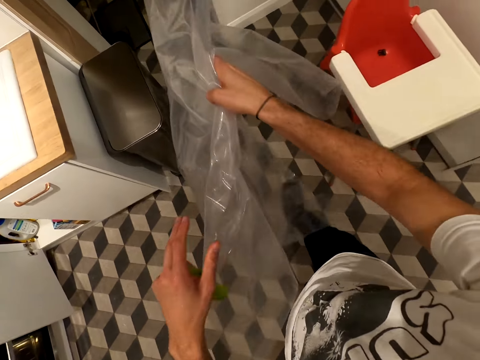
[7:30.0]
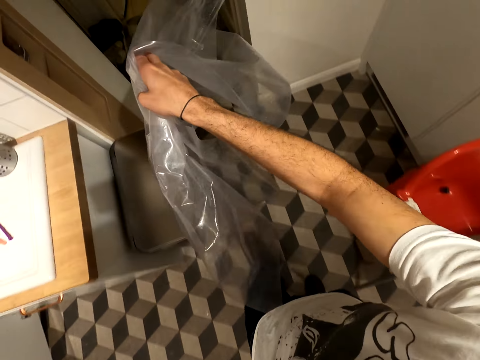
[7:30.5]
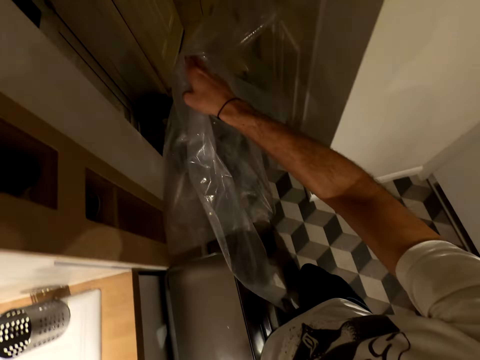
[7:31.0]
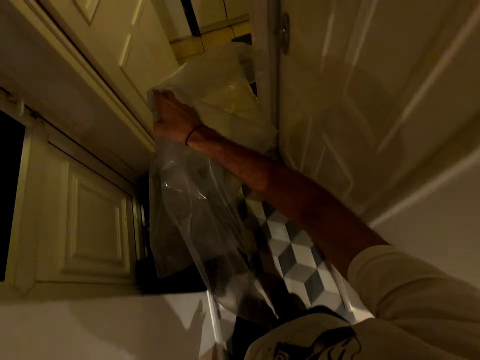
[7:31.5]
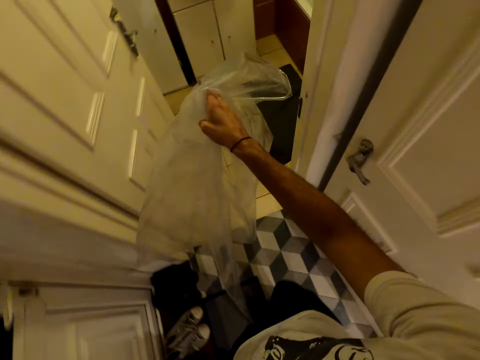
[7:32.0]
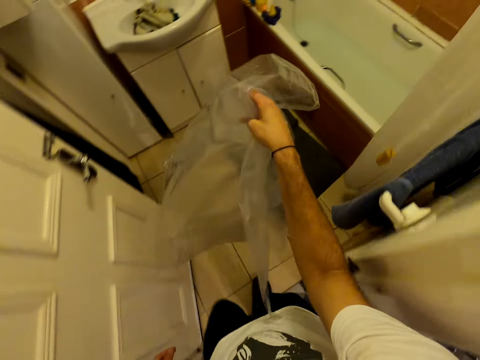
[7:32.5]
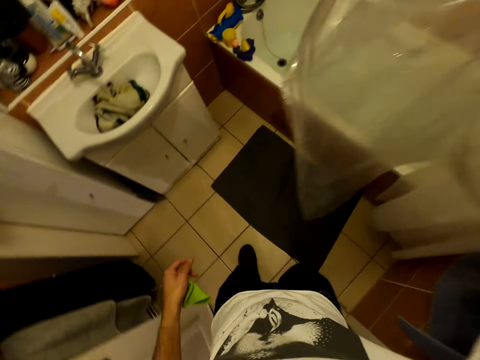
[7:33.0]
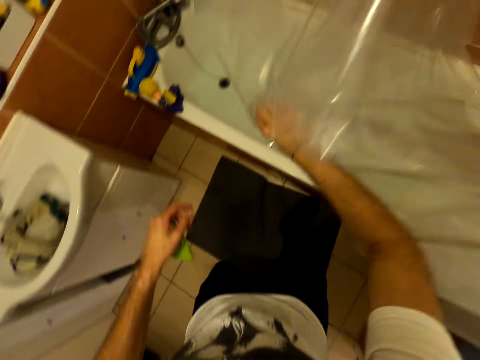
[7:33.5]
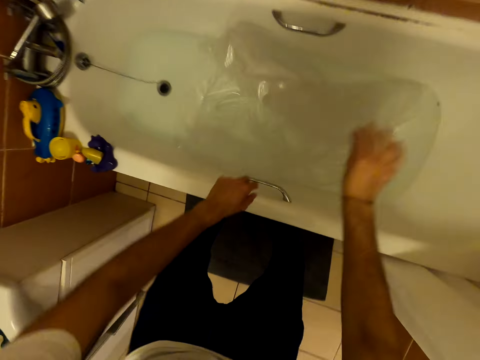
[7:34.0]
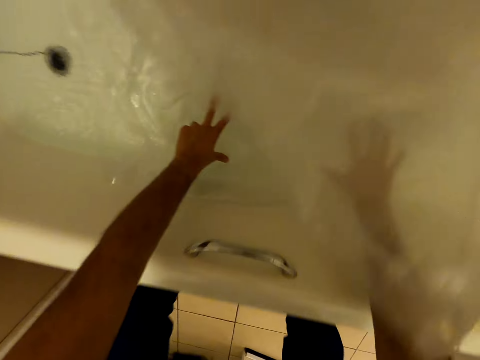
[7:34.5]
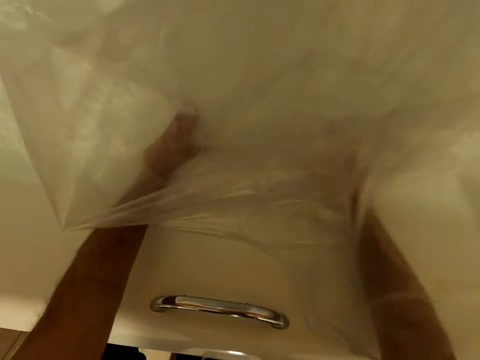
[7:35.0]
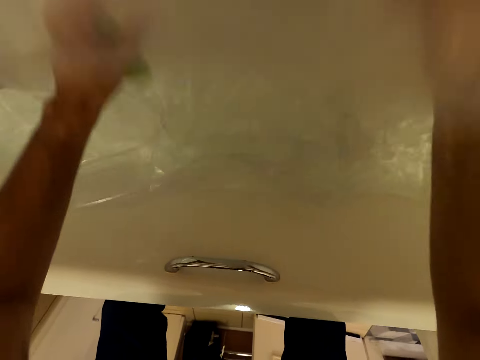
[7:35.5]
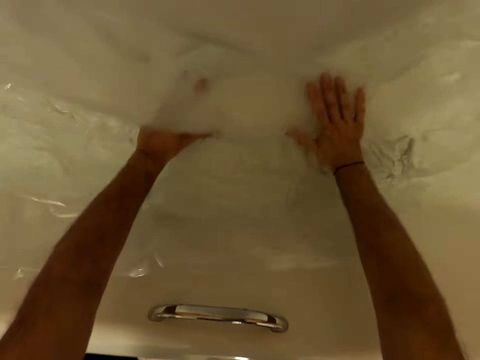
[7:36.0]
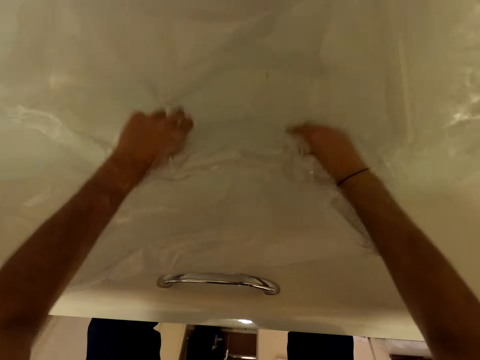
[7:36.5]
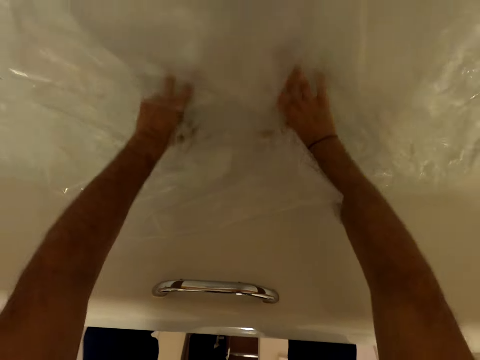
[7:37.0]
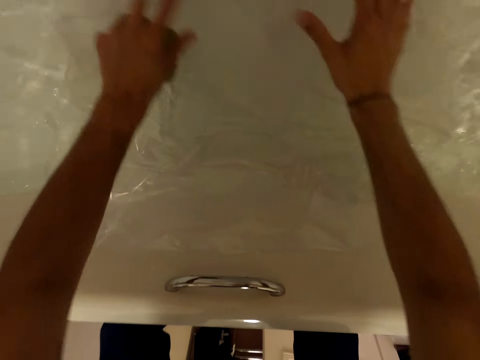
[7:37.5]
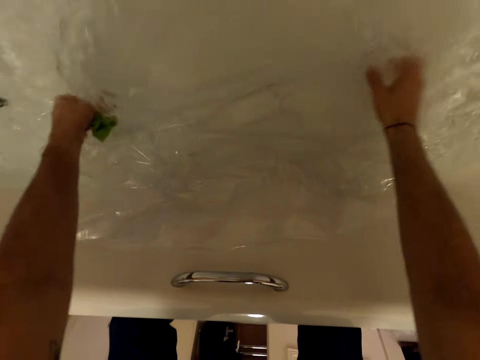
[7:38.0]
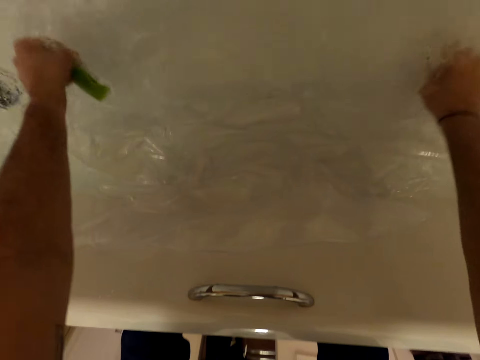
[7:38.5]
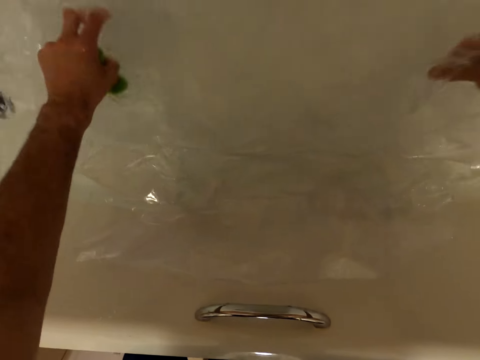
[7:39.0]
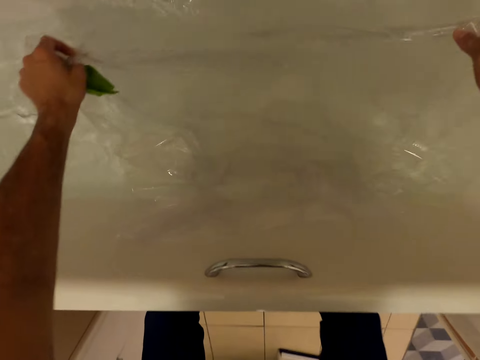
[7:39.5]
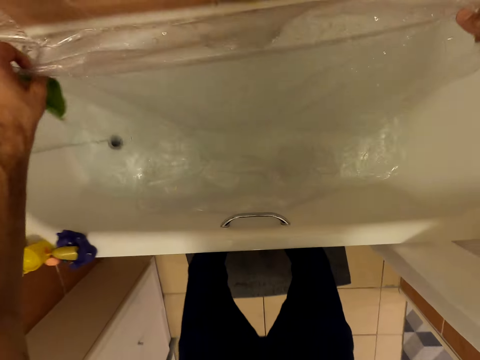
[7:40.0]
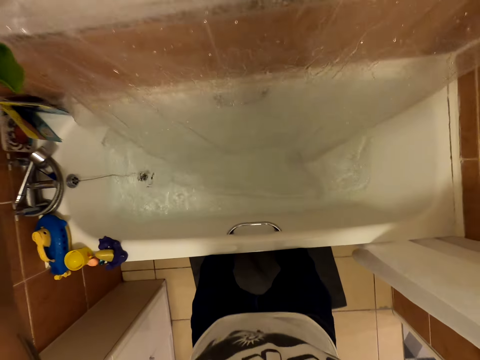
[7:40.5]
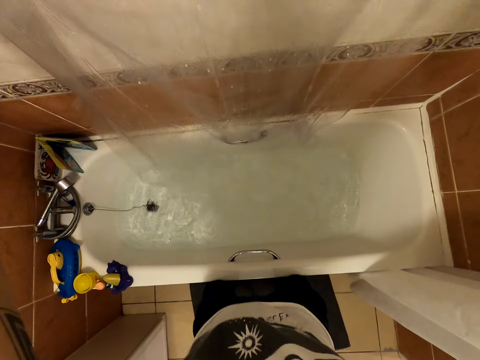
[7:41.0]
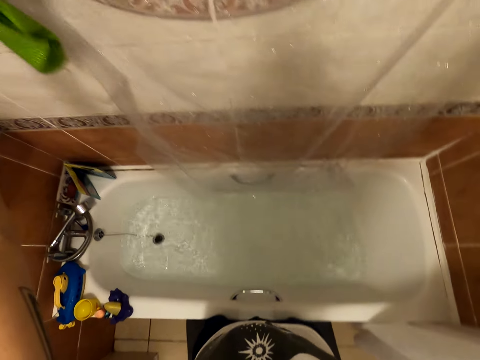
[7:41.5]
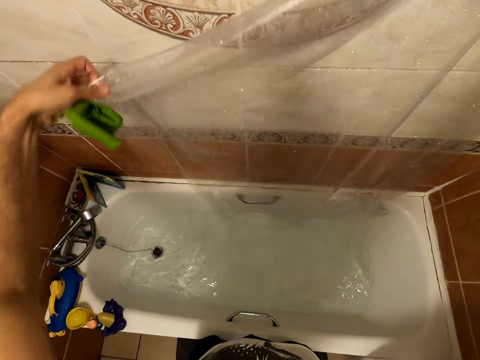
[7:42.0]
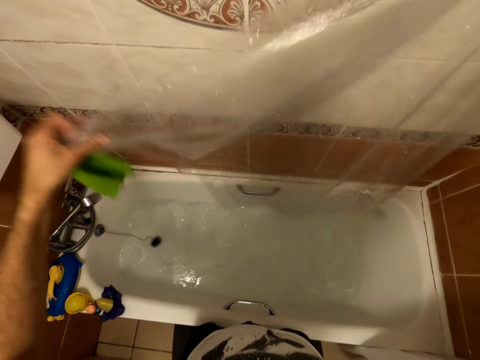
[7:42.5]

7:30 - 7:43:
The camera wearer walks. They dip the polythene bag in the bath tap. They rinse the polythene paper. They hang the polythene paper.

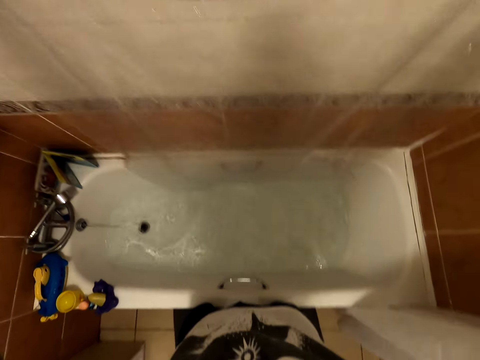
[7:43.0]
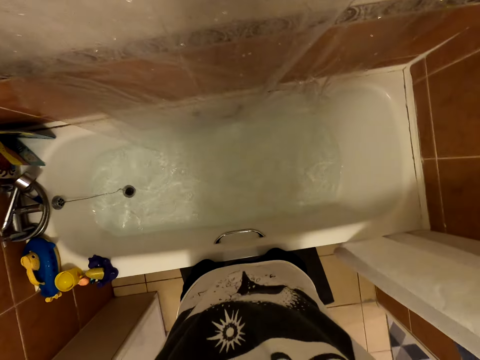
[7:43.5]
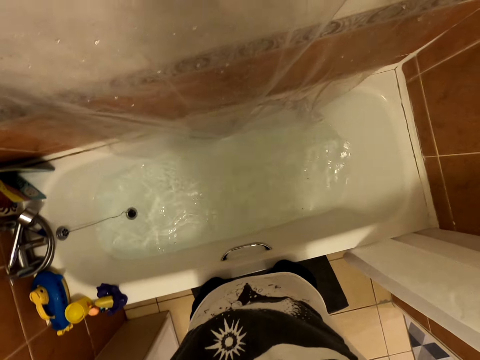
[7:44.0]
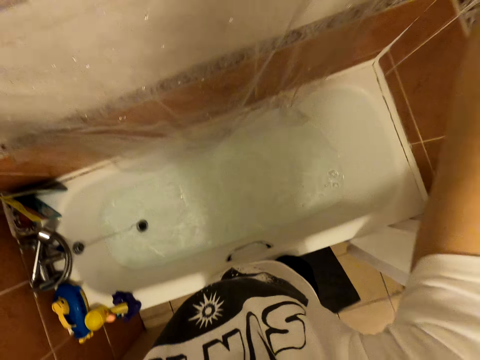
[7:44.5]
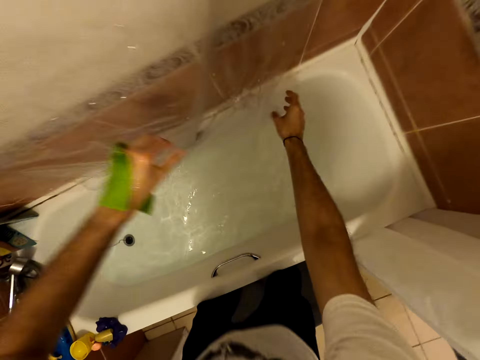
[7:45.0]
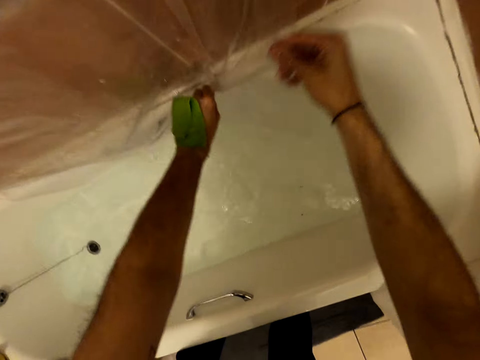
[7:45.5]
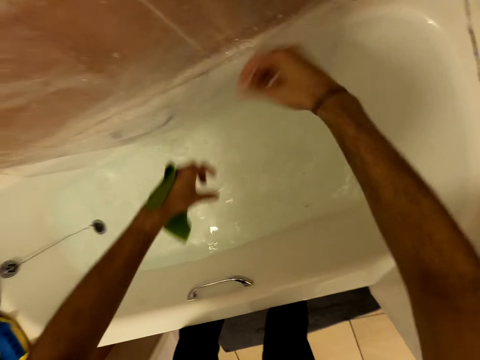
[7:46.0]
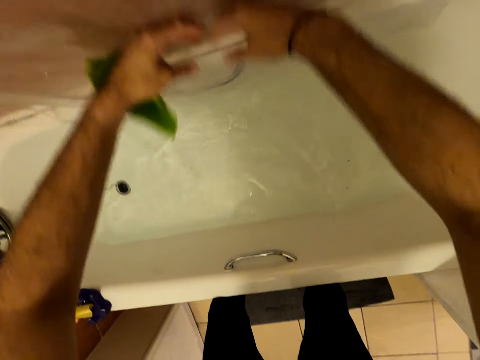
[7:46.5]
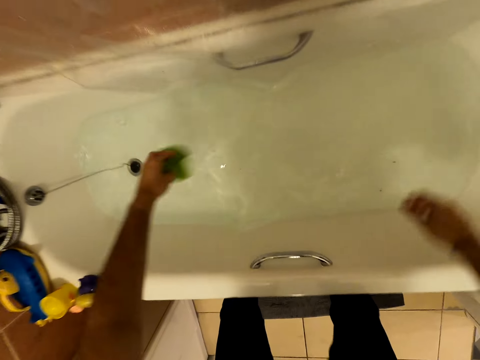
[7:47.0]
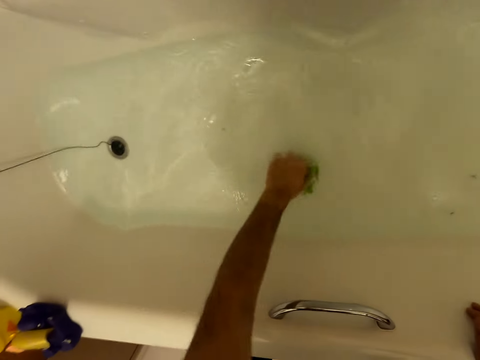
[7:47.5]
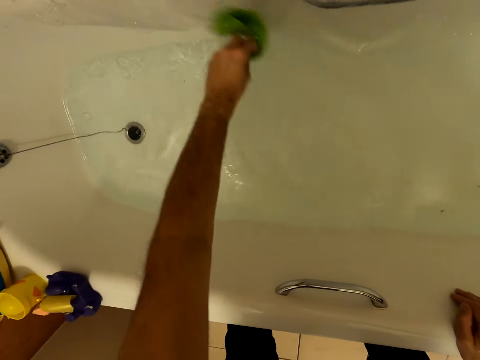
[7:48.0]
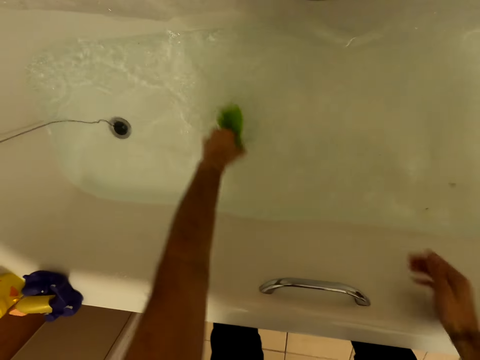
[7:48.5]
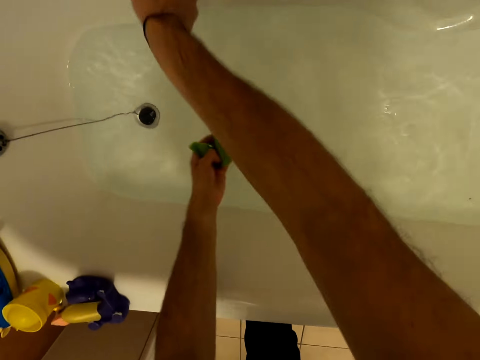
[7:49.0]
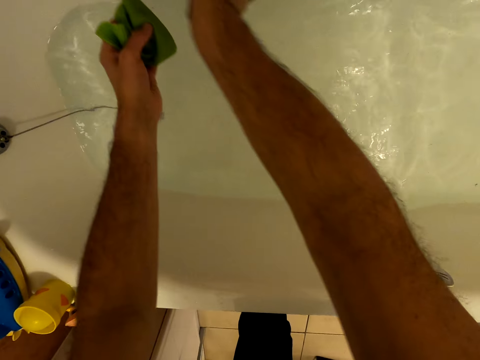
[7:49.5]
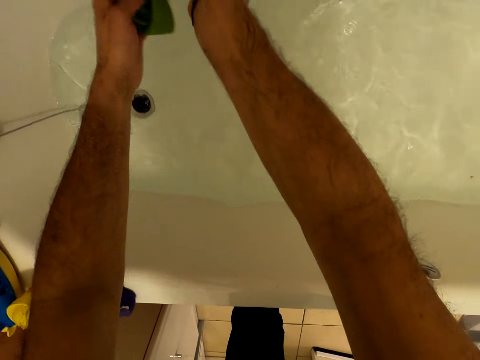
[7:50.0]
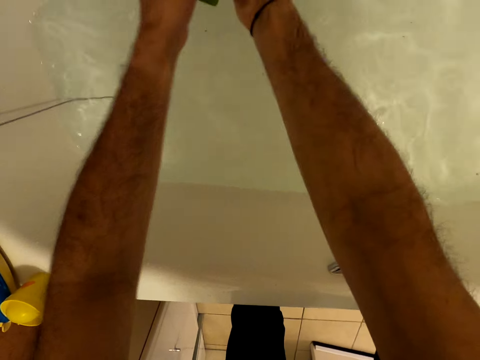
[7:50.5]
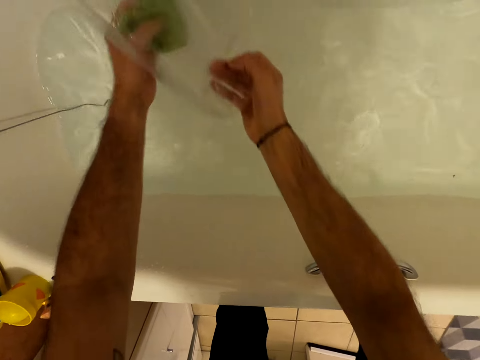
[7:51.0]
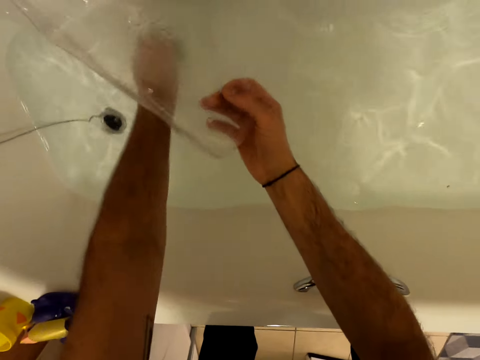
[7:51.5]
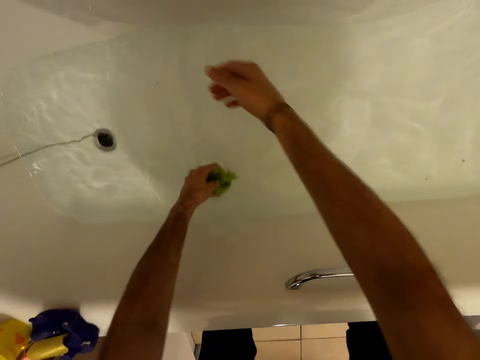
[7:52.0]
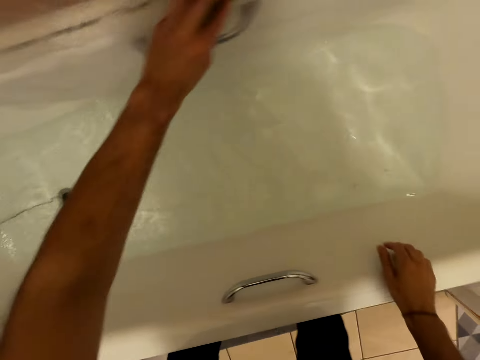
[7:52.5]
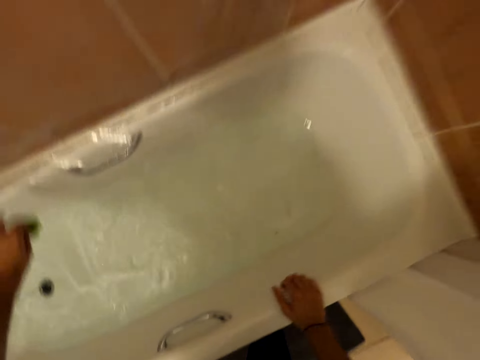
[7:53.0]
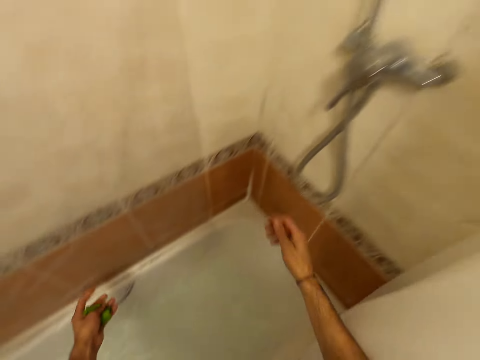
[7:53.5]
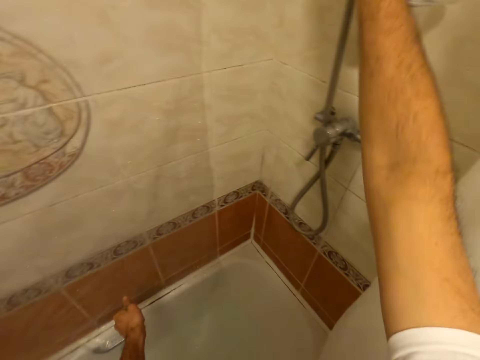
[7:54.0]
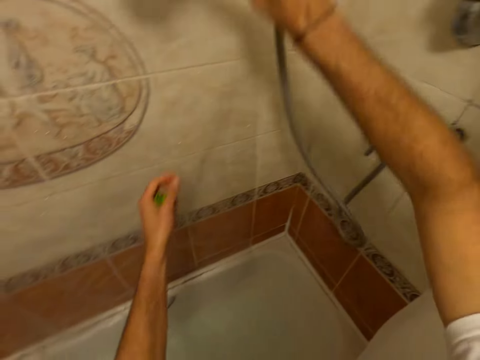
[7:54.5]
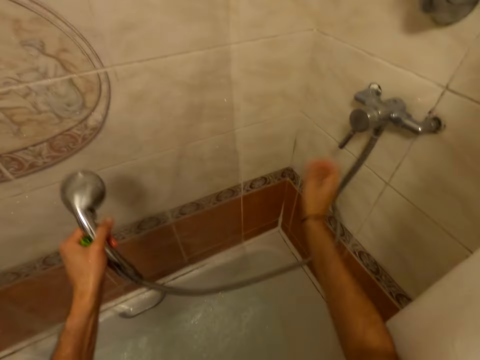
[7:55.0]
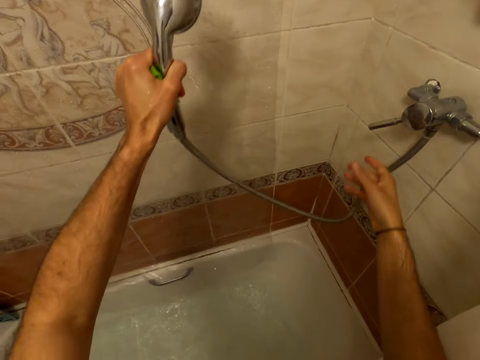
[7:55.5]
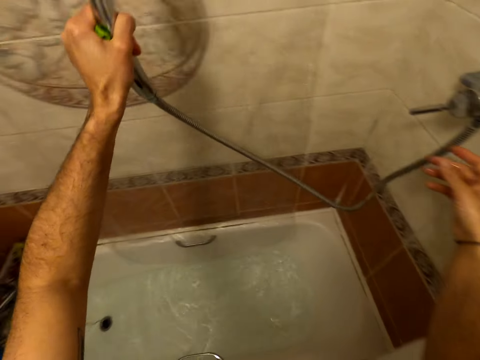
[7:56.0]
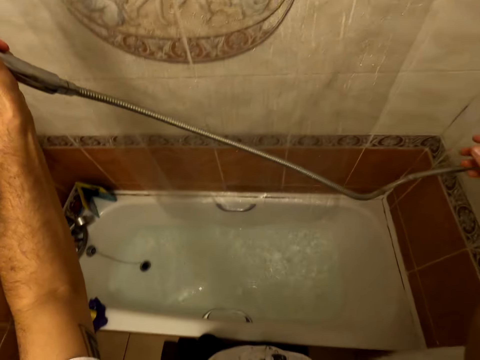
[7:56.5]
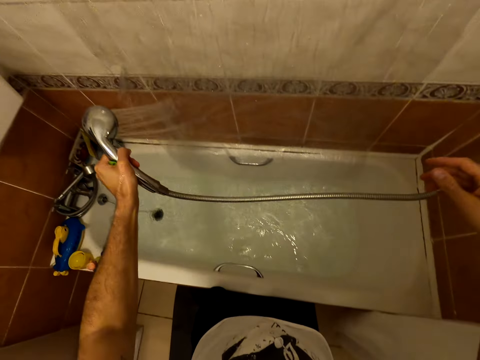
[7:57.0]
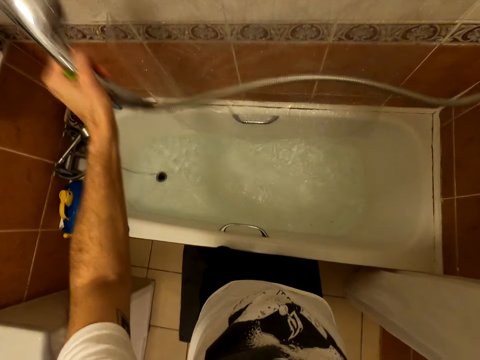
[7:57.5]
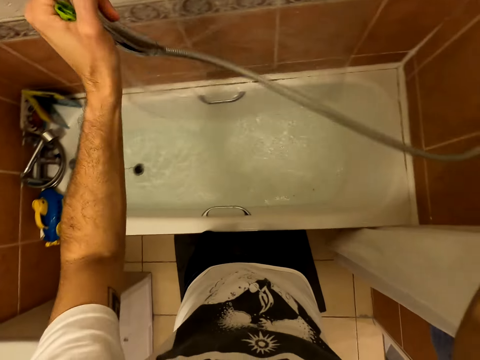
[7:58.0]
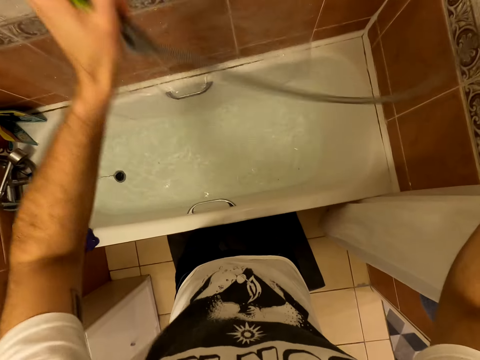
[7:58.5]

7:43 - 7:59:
The camera wearer raises a hand. They unfold the polythene. They wash the polythene. They clean the sink. They pull out a hand washing shower. They raise a hand. They turn on the hand washing shower. They rinse the polythene.
